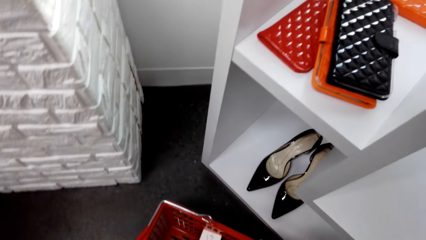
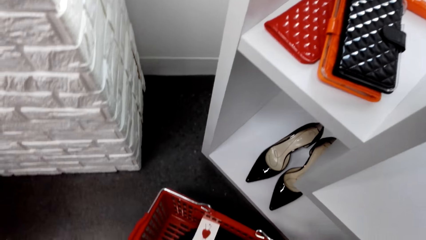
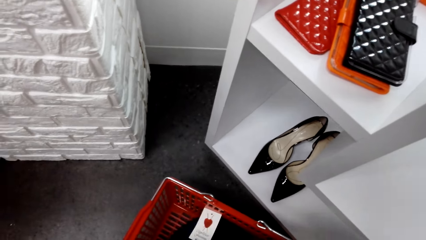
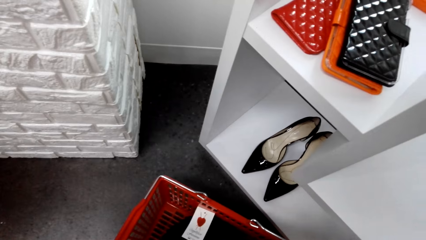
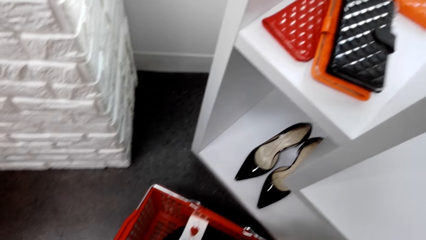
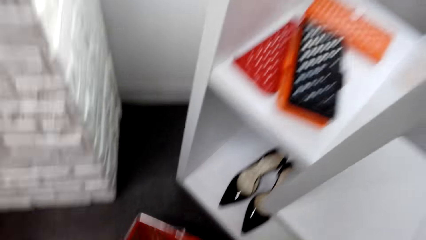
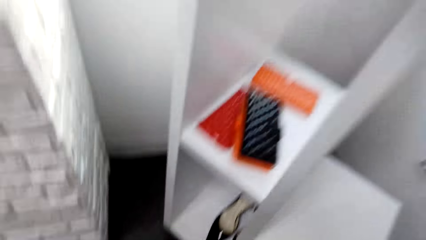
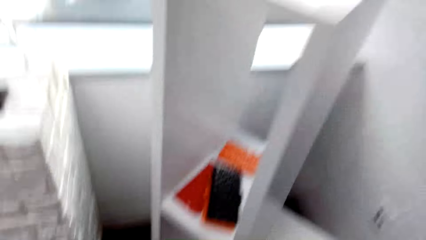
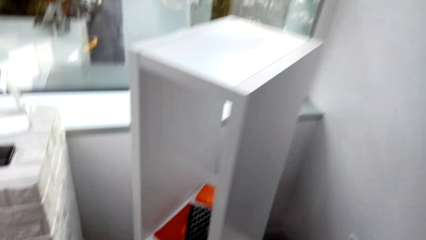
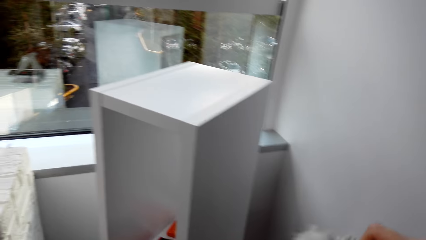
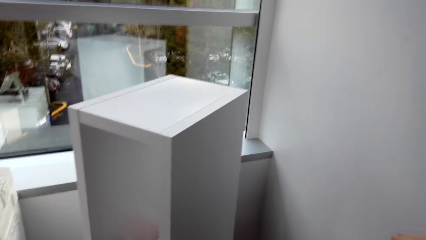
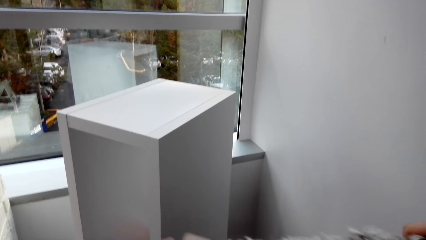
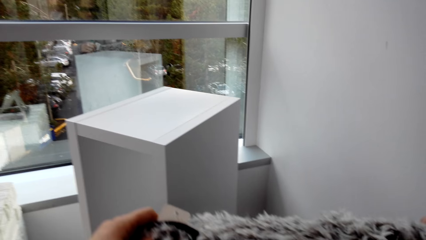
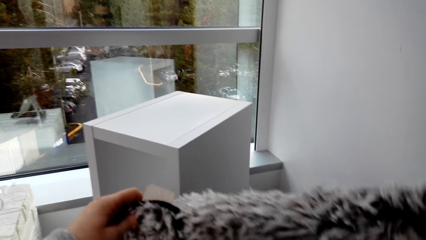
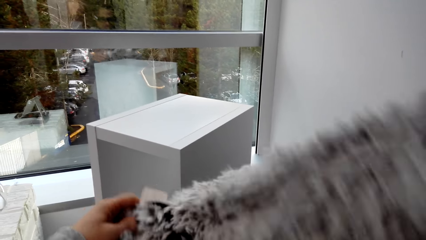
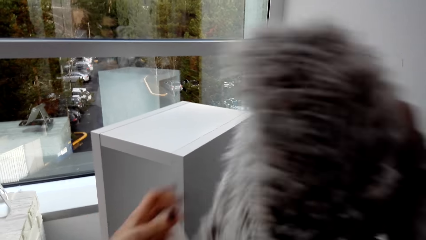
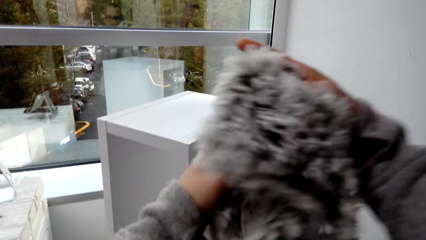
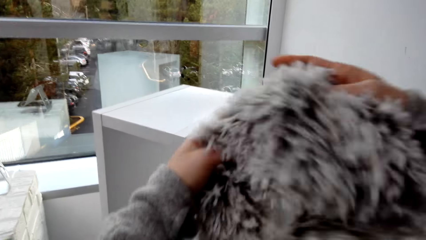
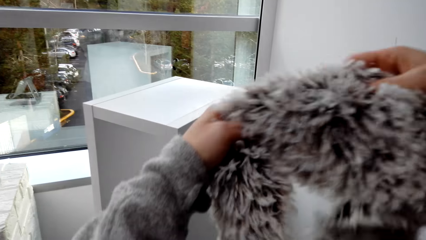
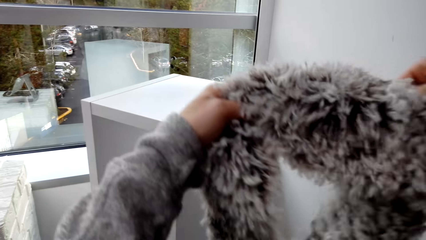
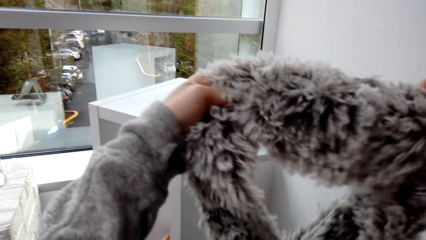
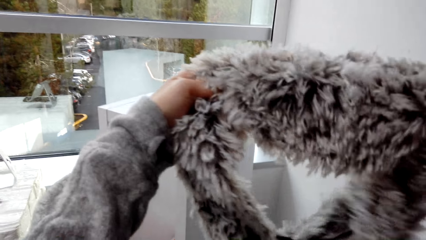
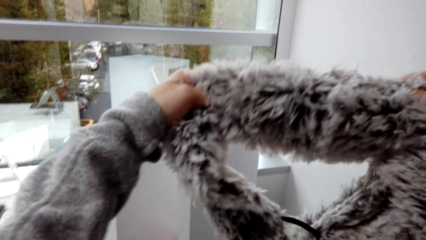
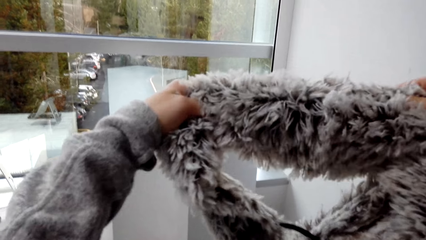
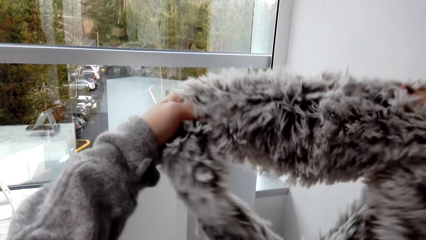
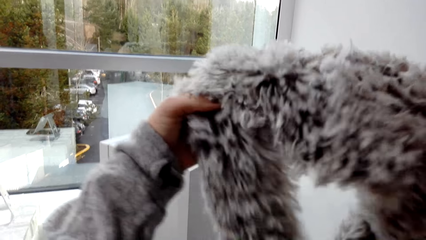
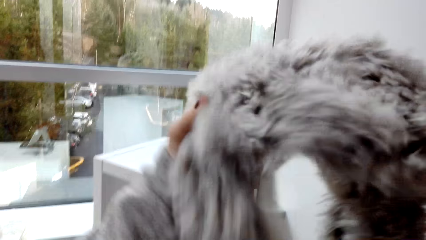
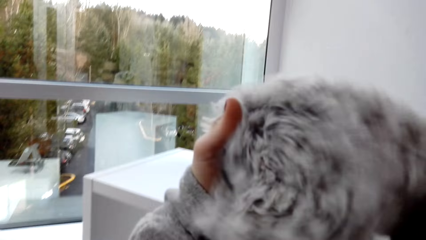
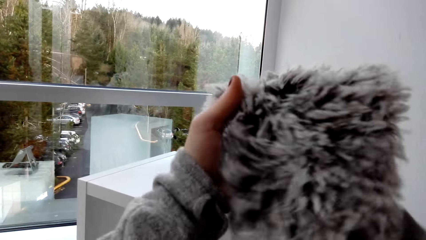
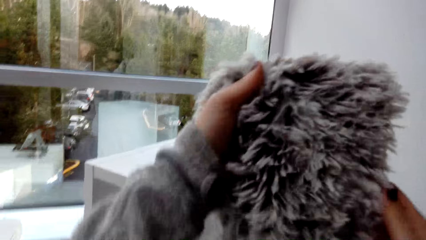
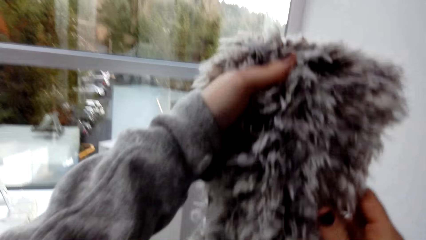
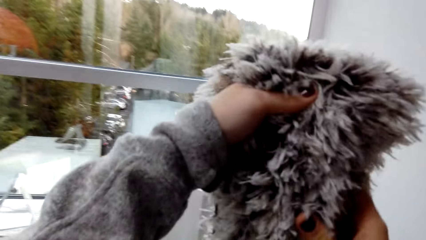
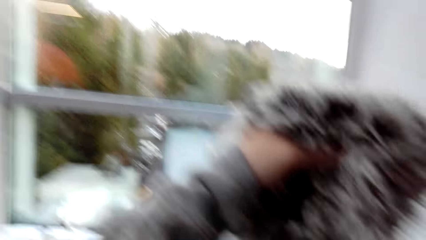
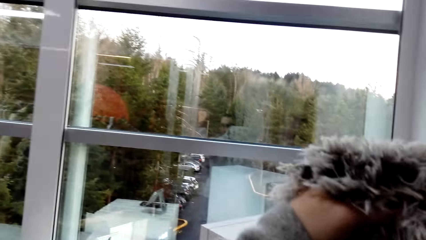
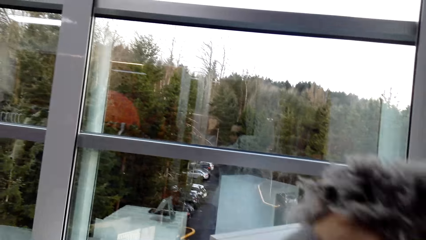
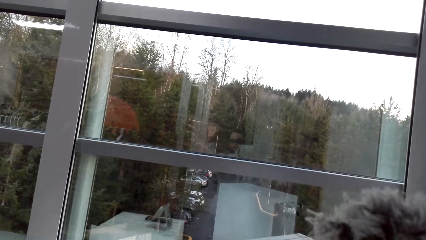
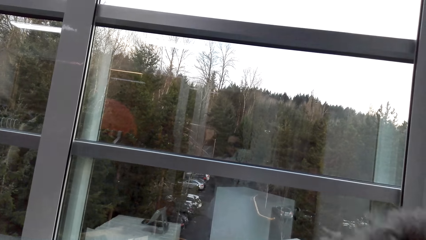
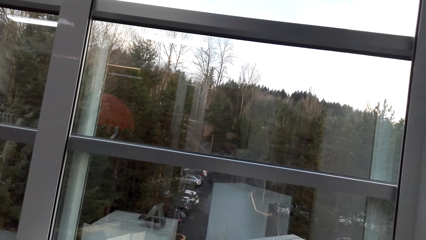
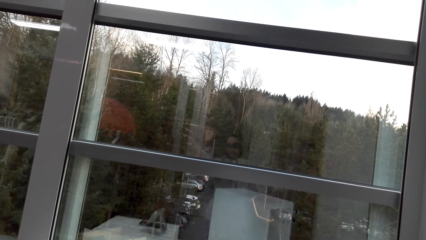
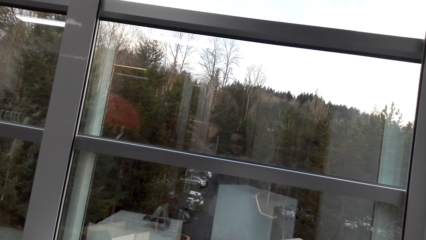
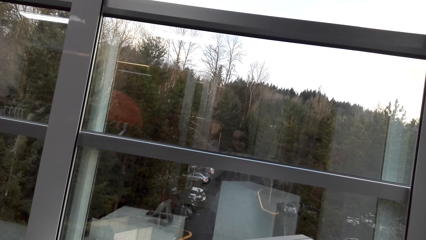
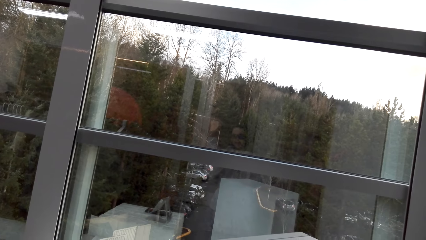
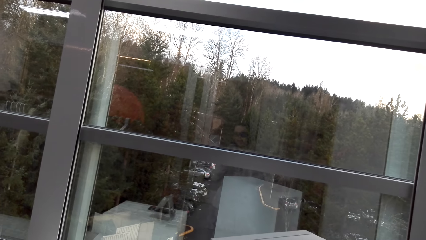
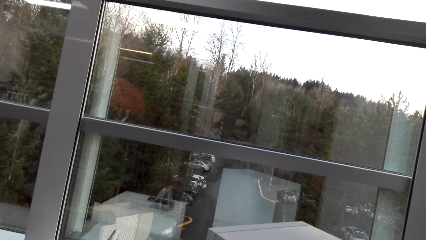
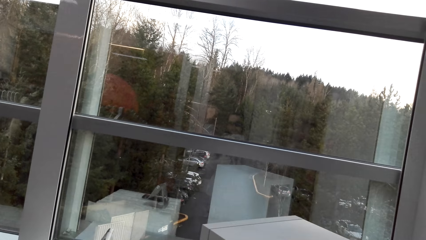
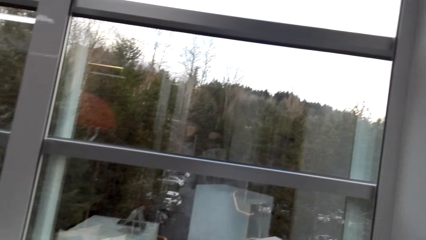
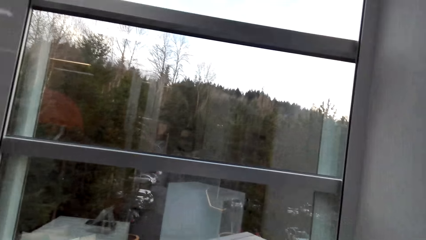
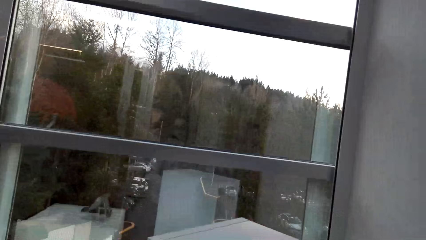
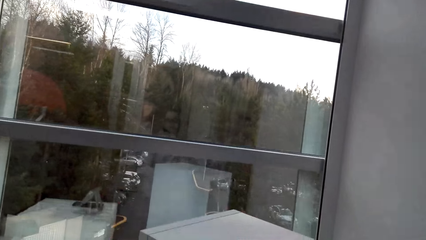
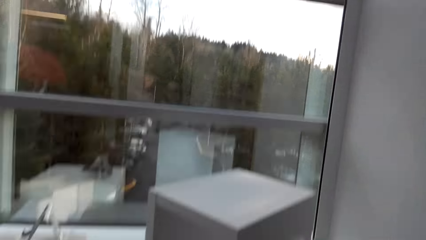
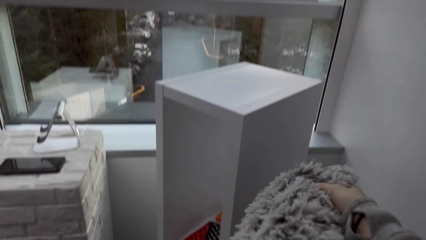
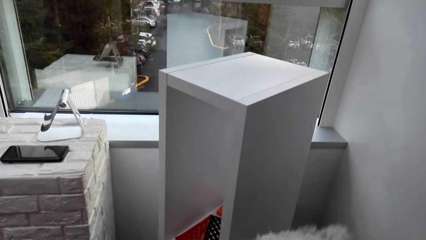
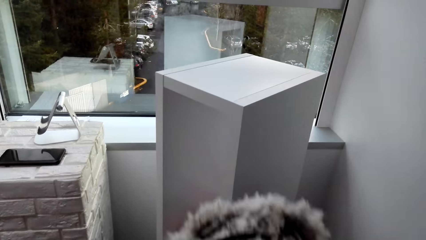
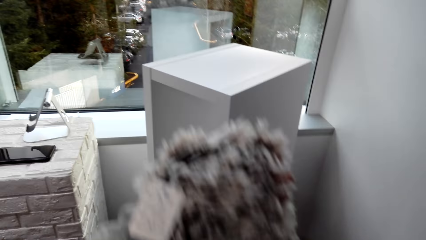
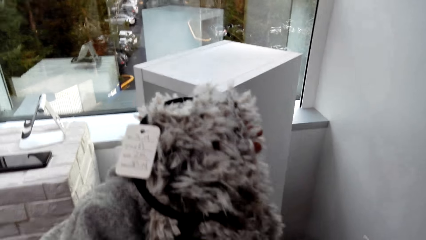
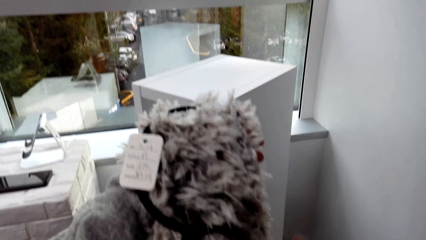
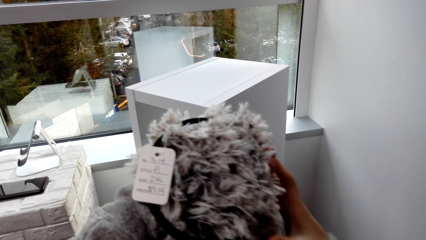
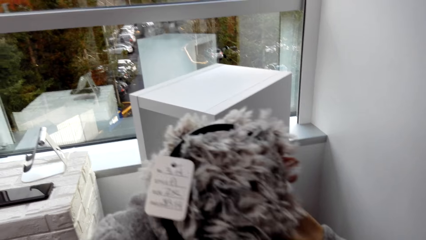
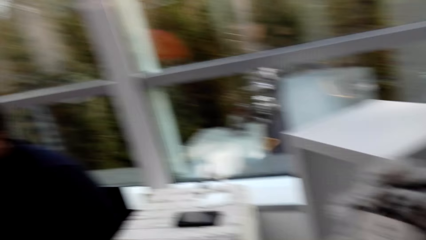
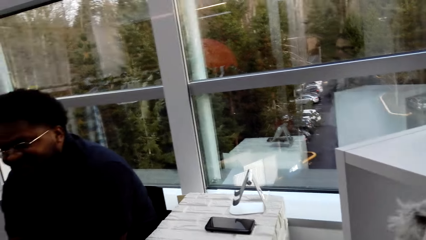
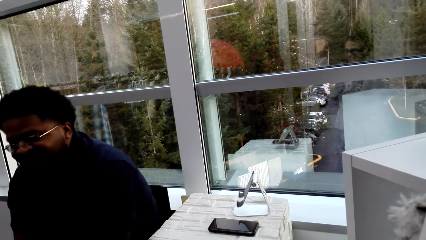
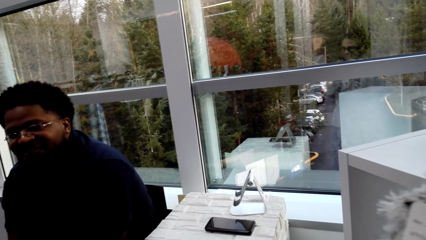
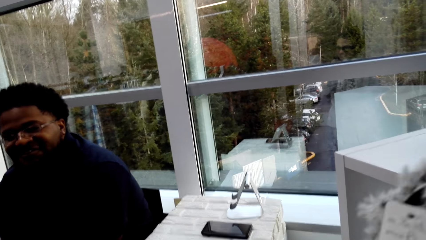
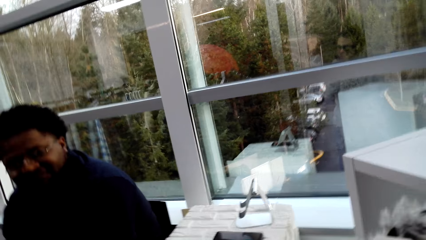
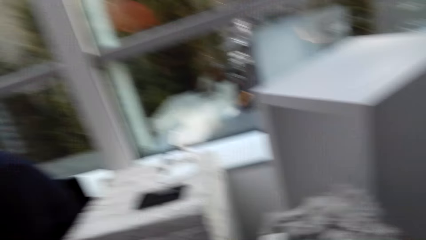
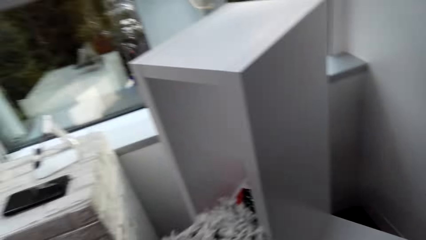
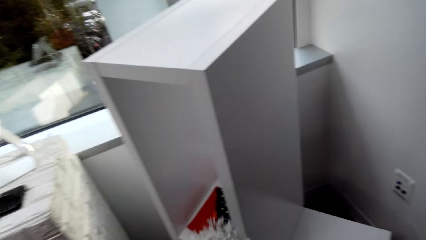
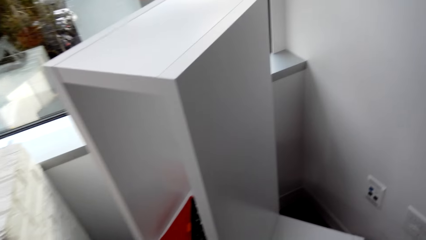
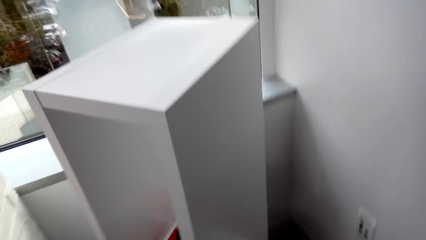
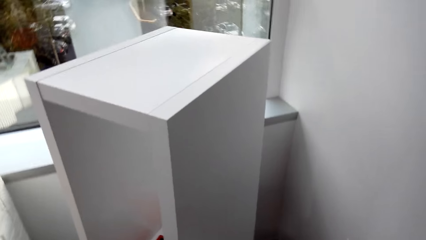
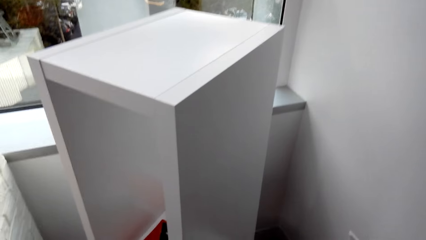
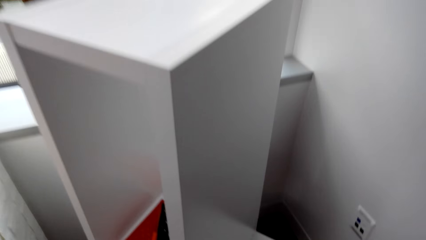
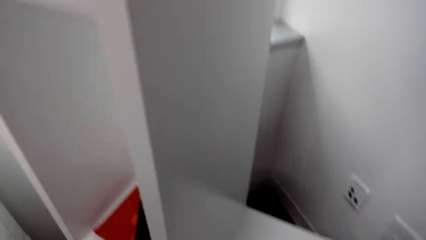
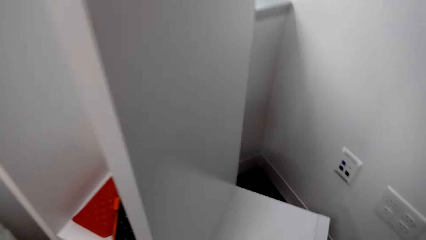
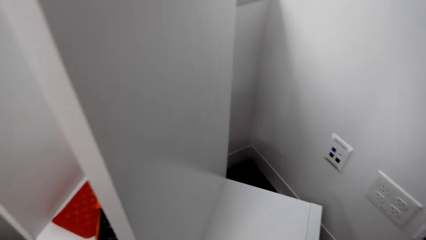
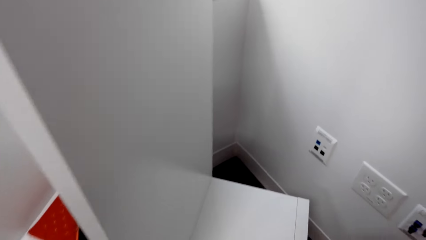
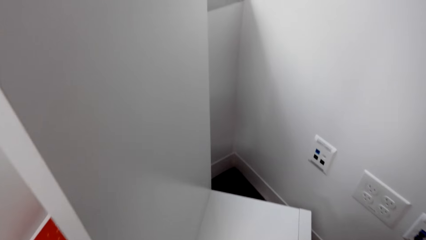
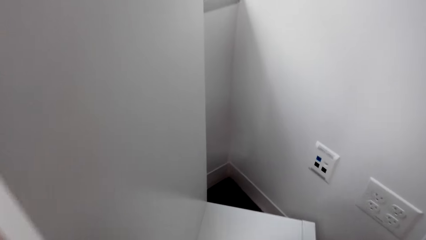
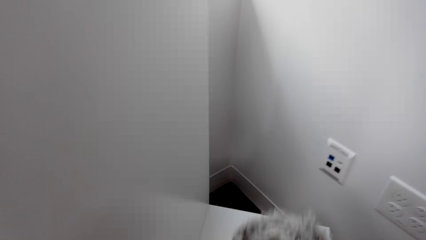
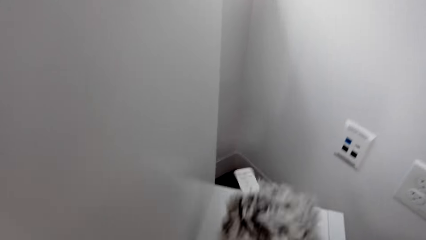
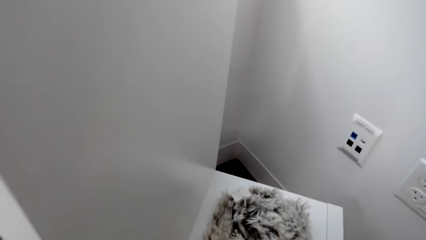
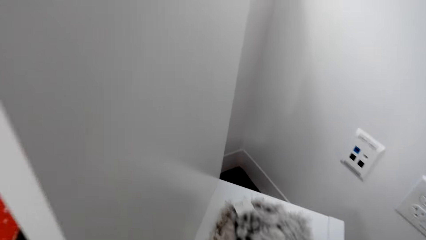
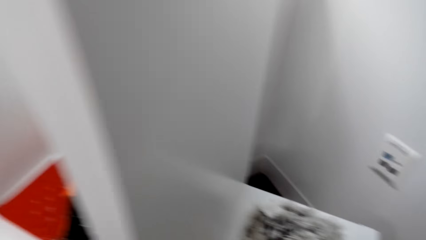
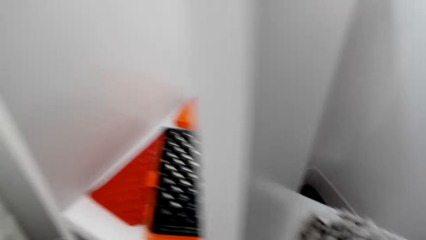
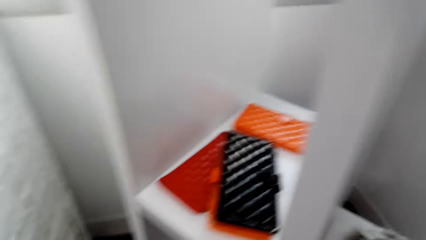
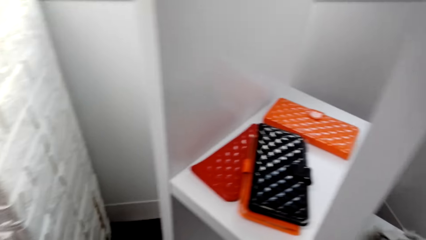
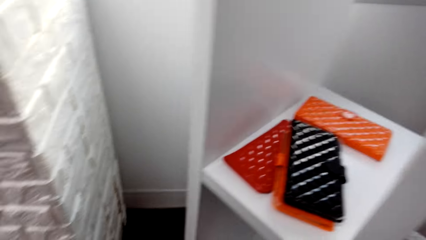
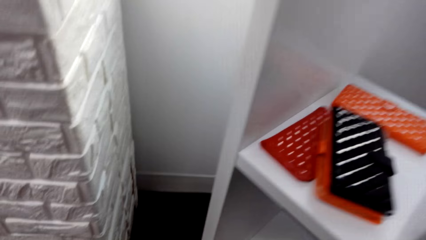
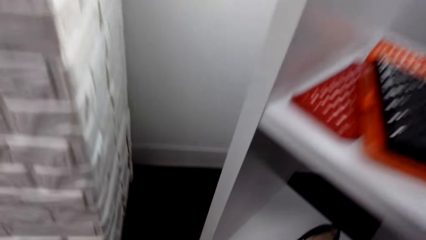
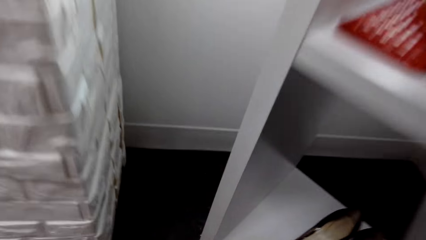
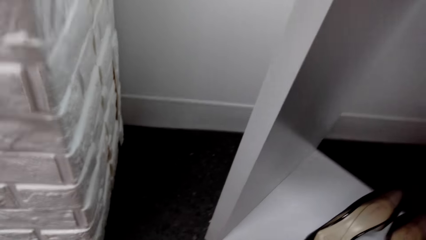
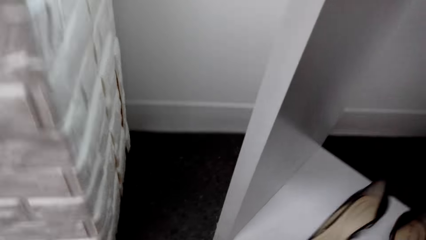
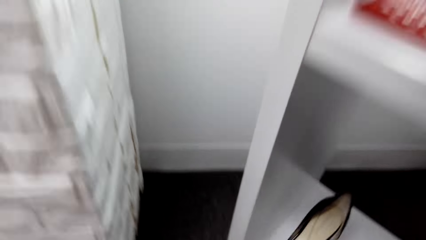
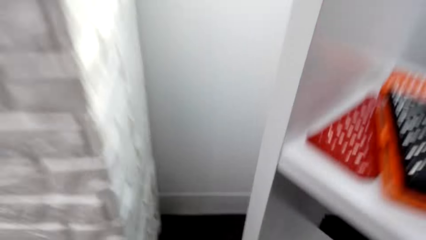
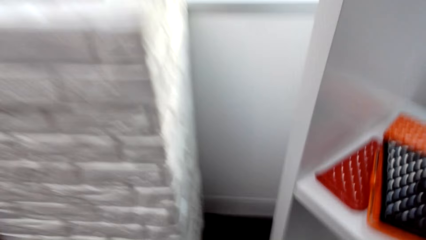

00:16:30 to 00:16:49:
The camera wearer holds a scarf. They stare at the scarf. They drop the scarf on the stand. They pick up a shoe with the right hand.
